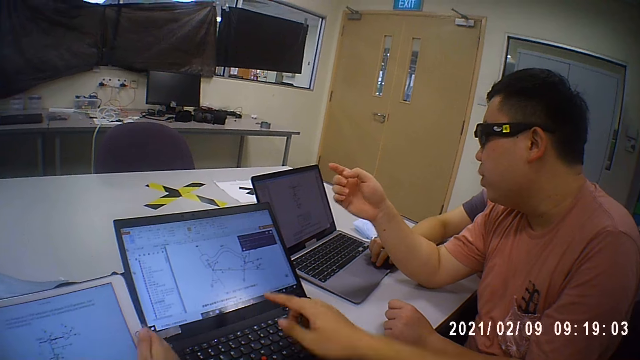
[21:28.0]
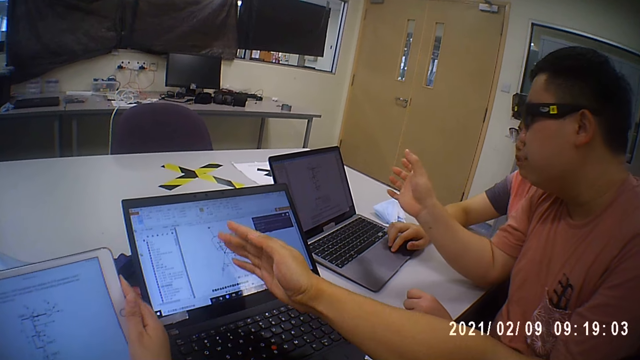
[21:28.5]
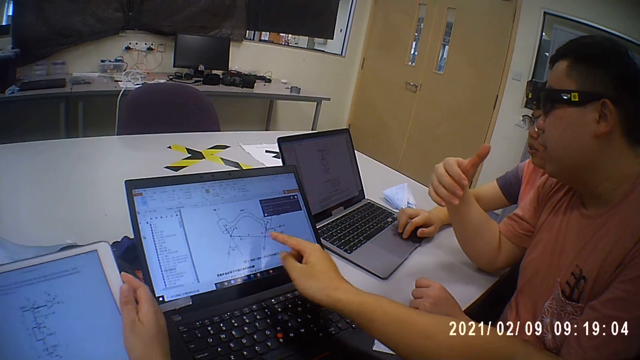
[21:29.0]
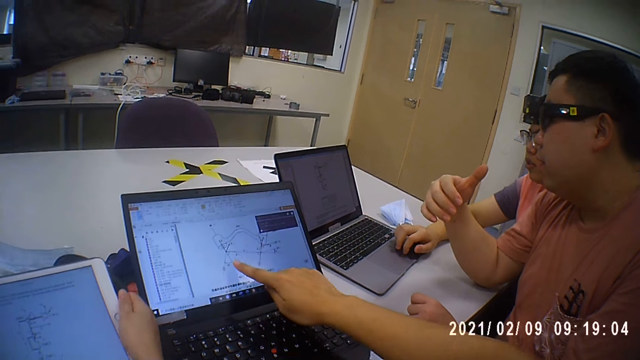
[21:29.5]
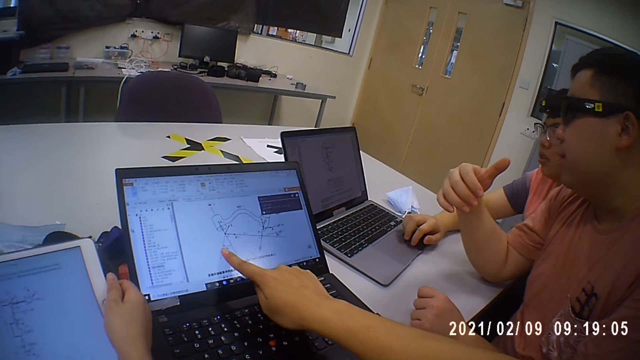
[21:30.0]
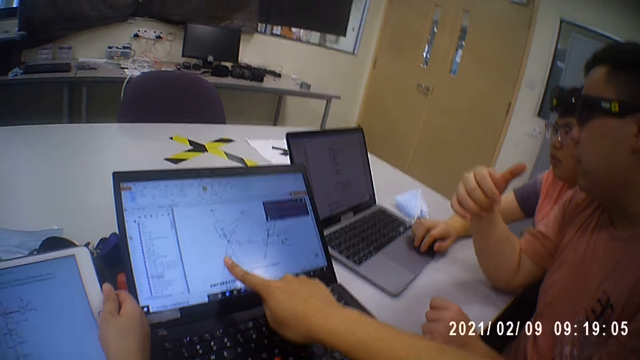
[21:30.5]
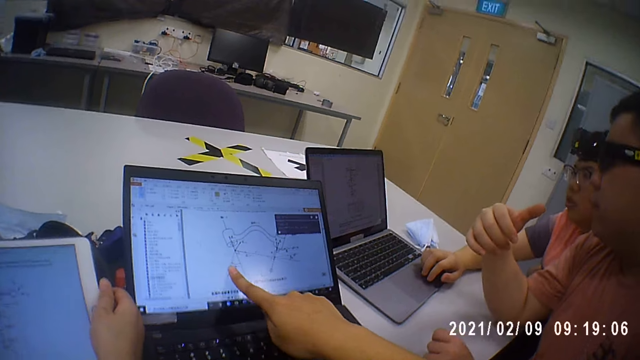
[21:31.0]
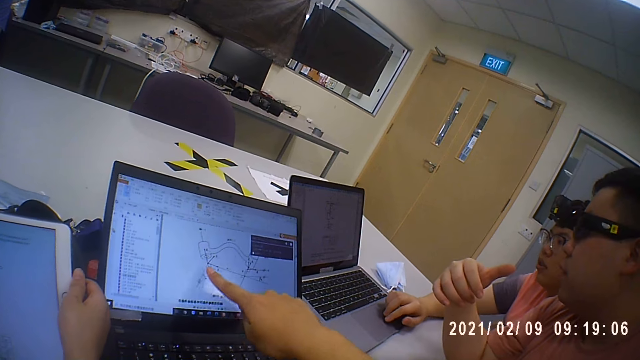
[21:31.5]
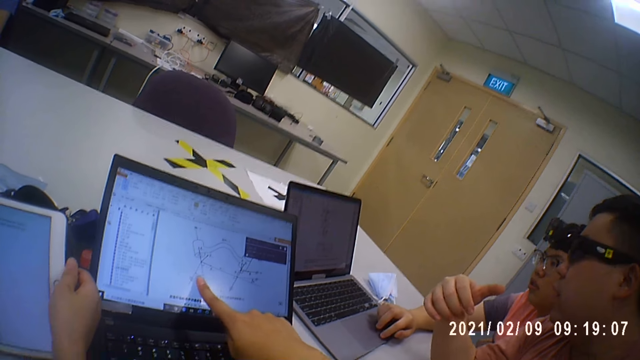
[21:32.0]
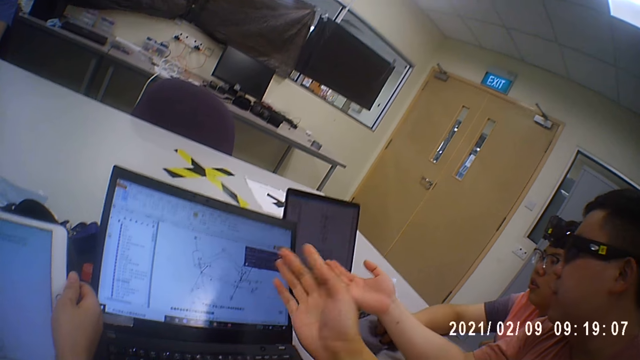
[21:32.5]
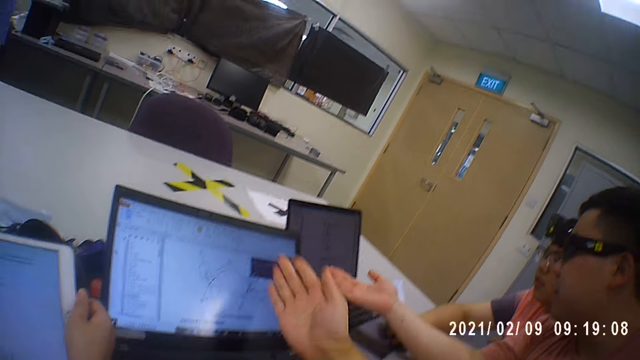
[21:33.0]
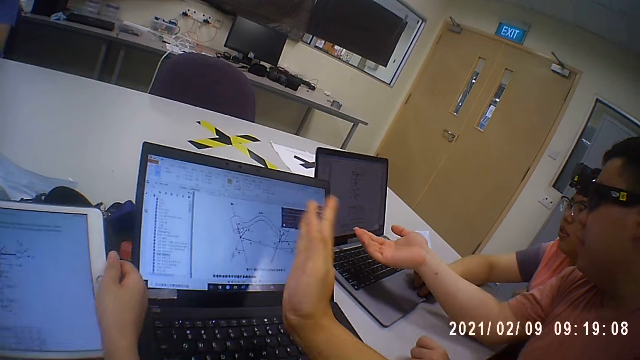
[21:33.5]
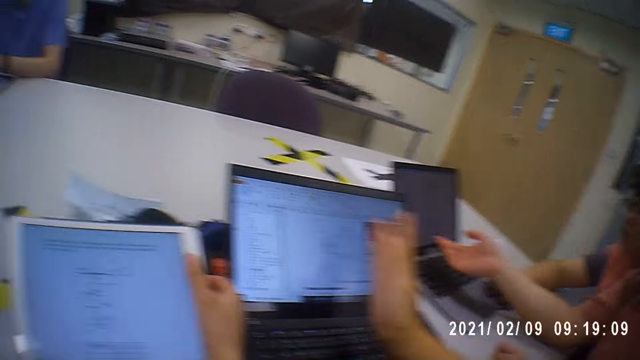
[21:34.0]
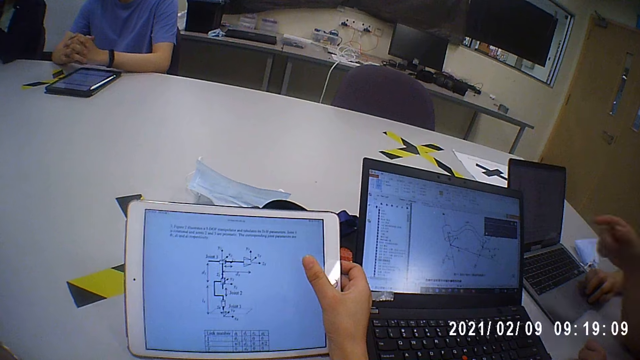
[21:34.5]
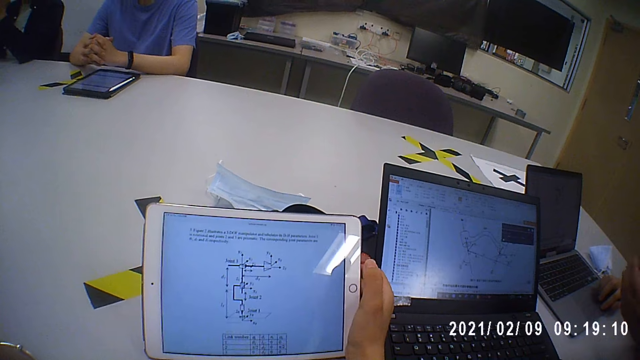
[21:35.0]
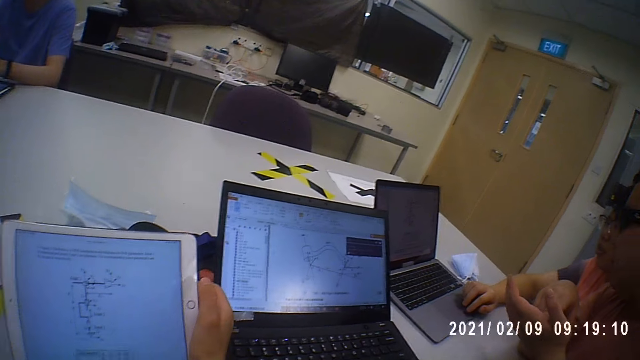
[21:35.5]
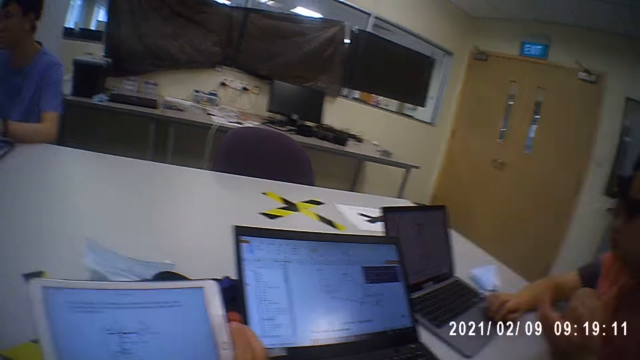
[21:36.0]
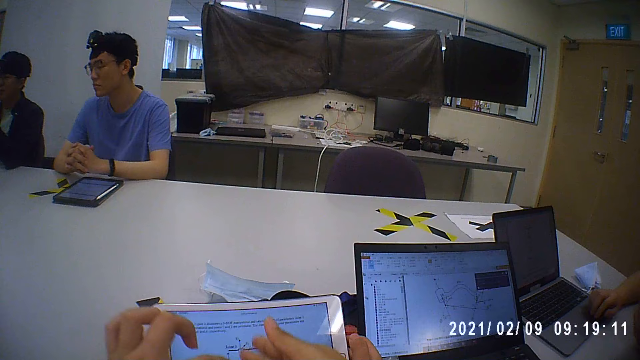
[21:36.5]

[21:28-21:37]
A man explains to the camera wearer.

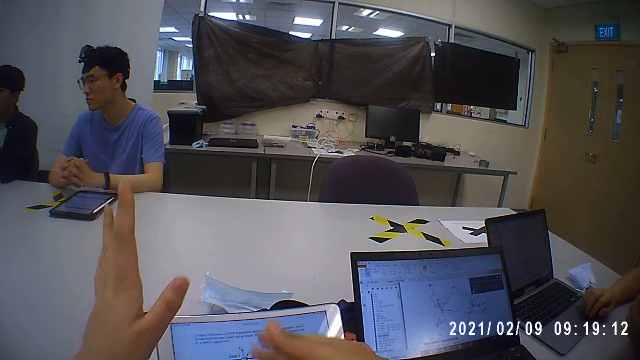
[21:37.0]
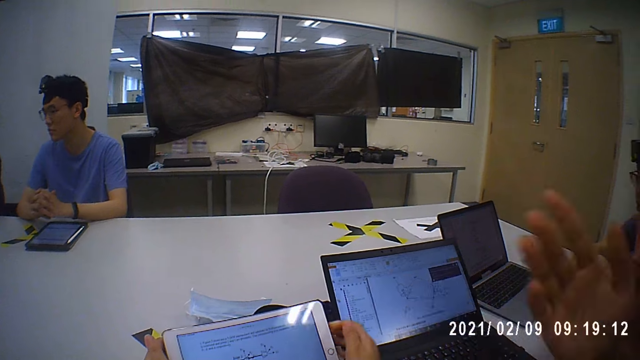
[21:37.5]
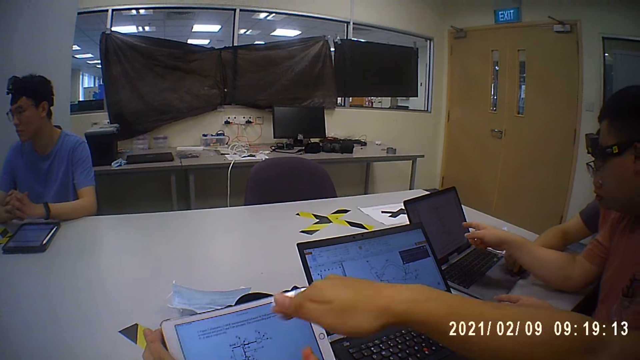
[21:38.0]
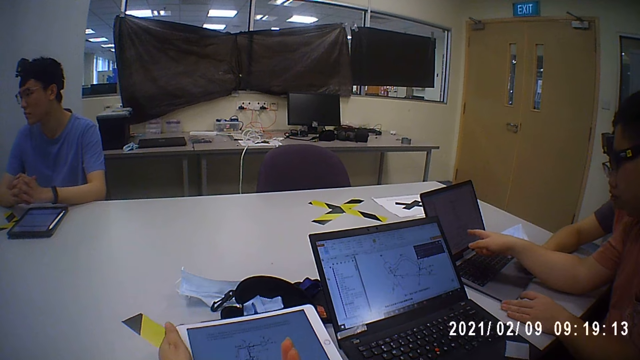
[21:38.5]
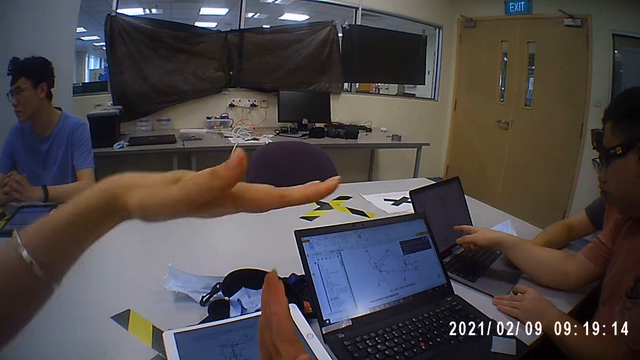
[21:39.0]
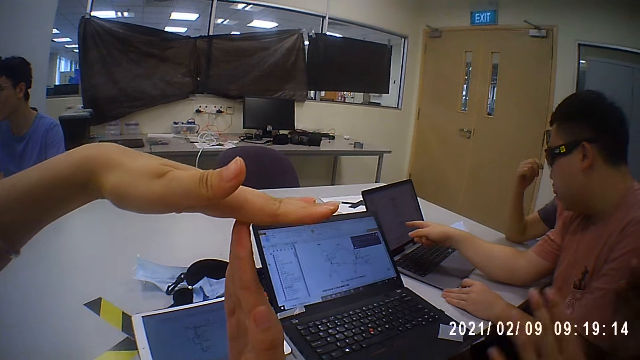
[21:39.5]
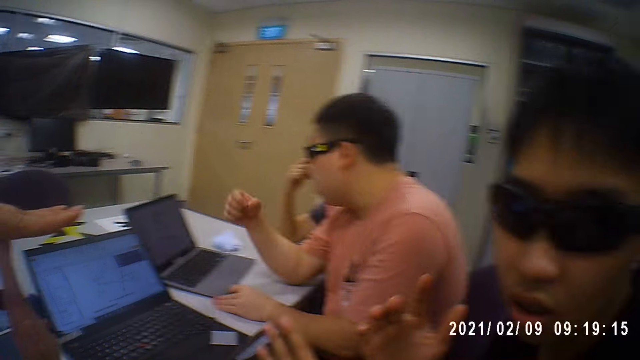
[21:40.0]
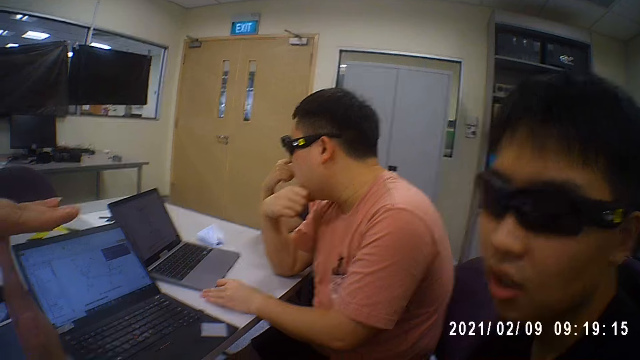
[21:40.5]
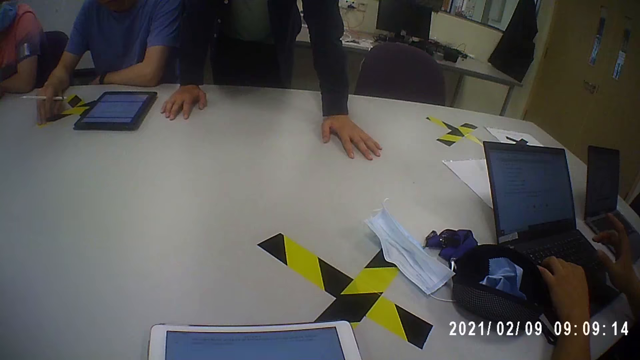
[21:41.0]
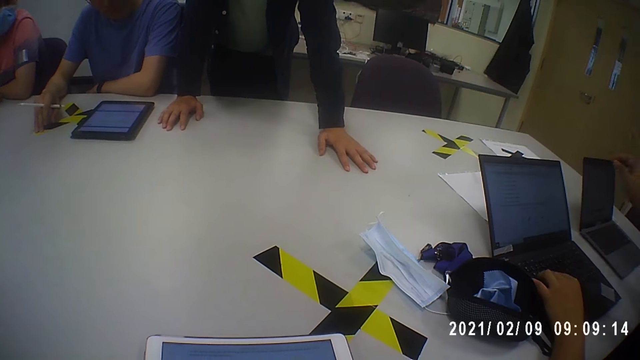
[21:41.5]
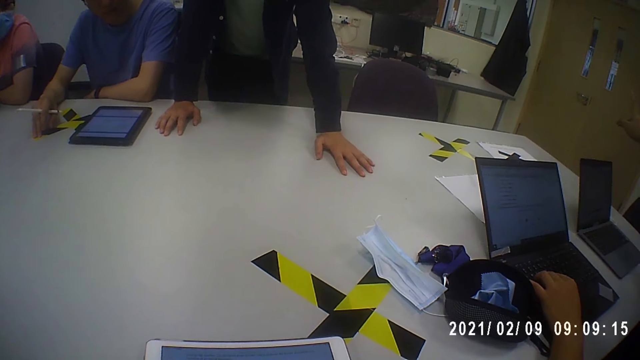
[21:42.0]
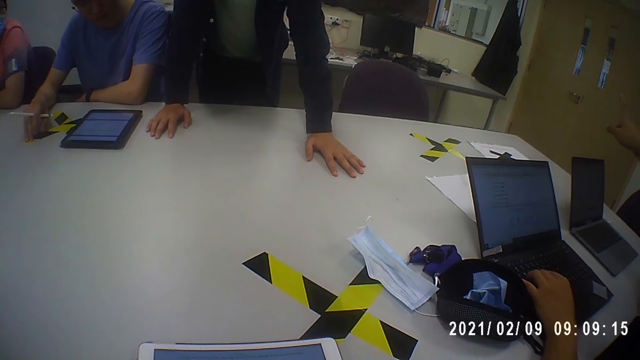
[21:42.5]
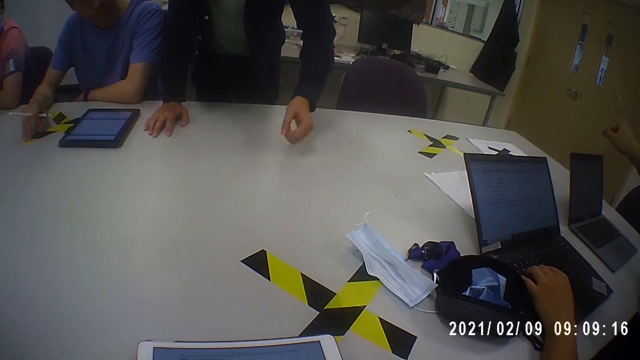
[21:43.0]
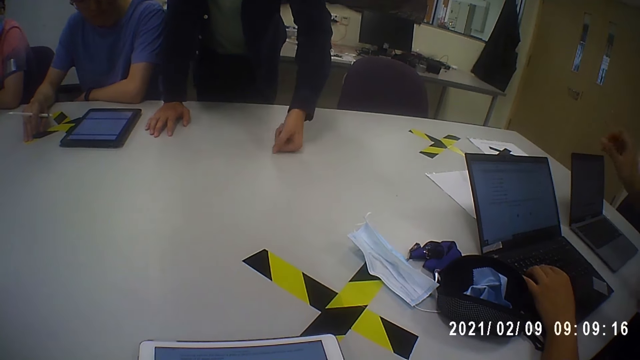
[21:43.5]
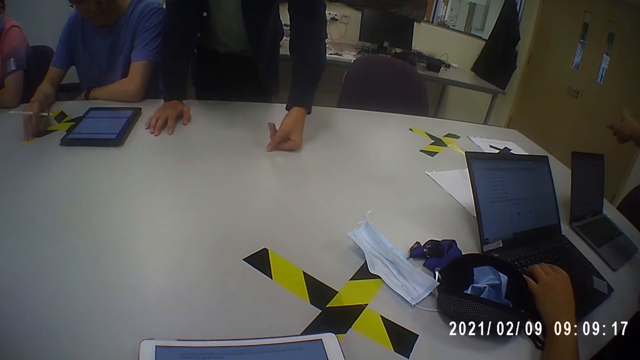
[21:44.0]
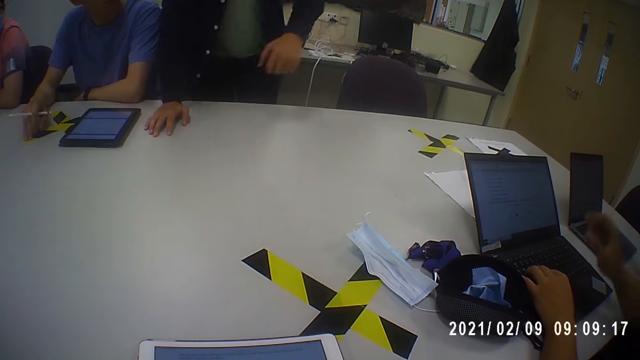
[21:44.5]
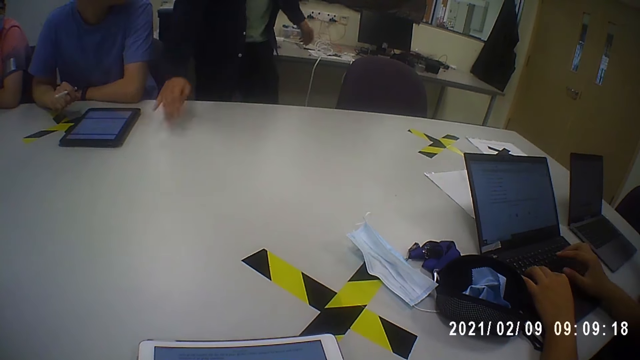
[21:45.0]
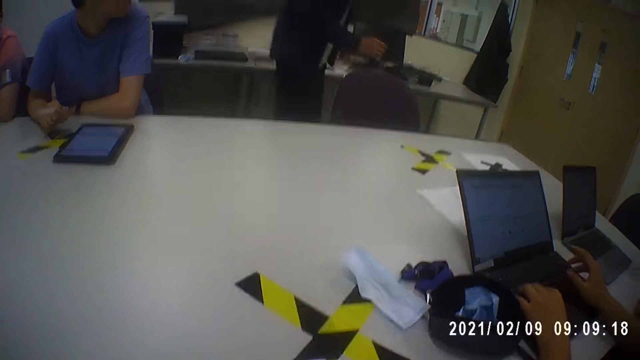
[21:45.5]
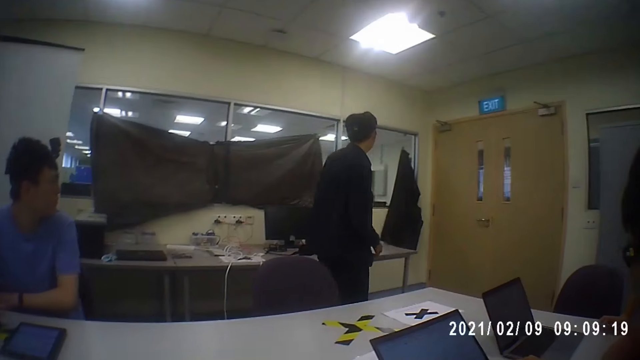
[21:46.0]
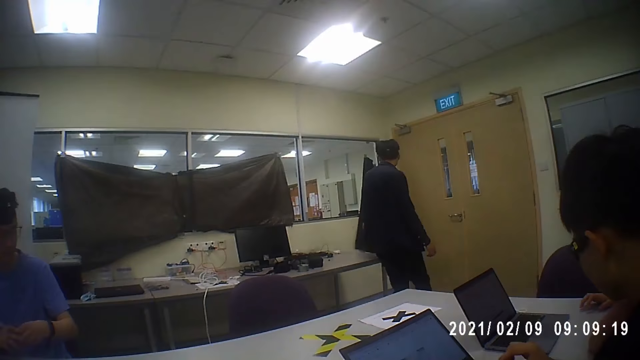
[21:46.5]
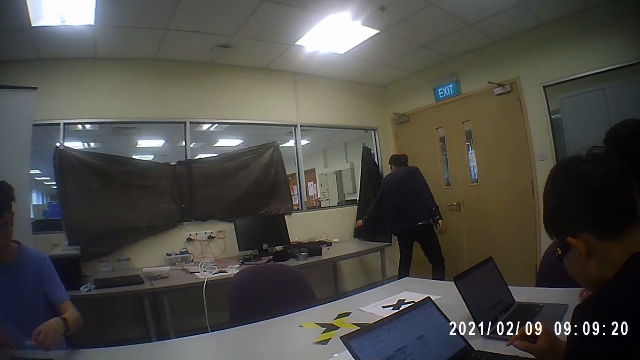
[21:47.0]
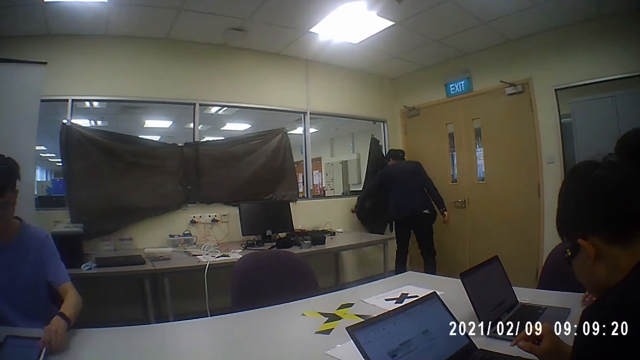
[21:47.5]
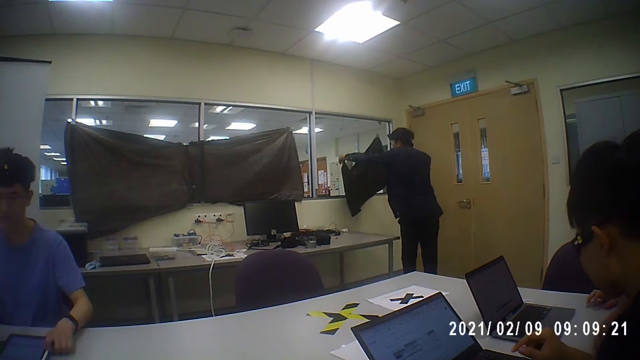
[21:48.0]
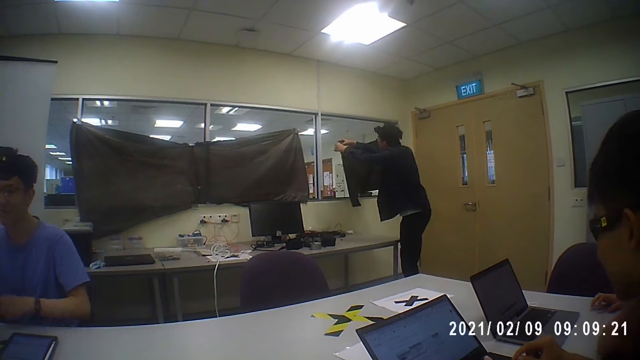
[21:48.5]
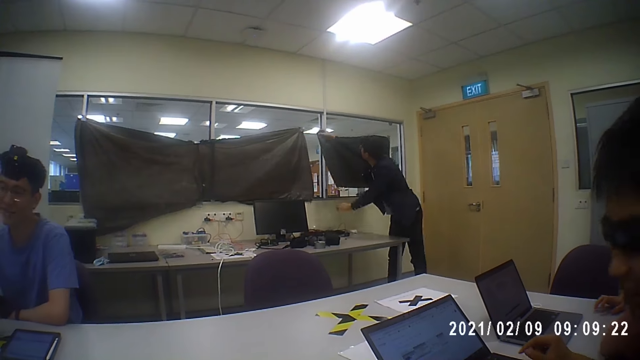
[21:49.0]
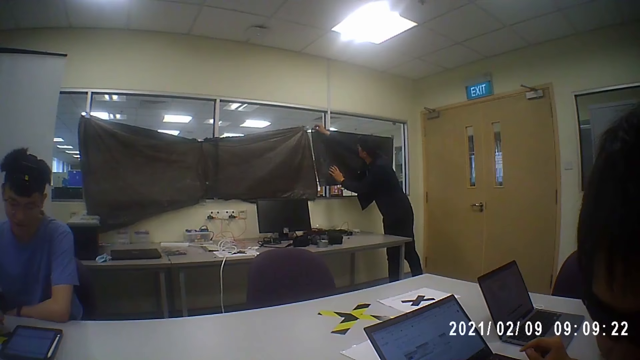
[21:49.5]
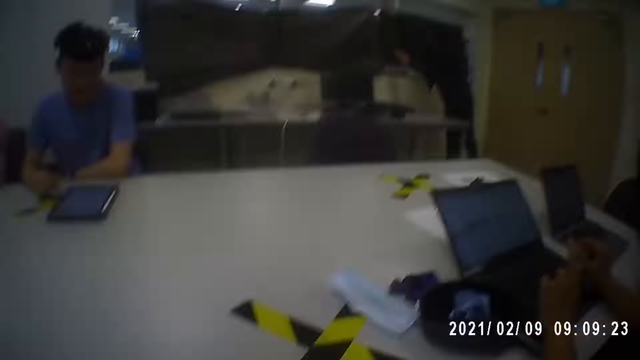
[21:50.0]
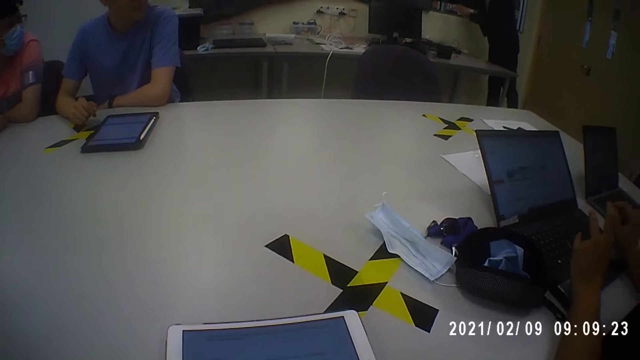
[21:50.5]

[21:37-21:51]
The camera wearer drops the tablet on the table with both hands. They gesture and converse with a man. The man interacts with the camera wearer. The camera wearer stares in the room. The man operates his laptop. The man picks a curtain from the table with his left hand. He passes the curtain to his right hand with his left hand. He hangs the curtain on a window with his right hand.
